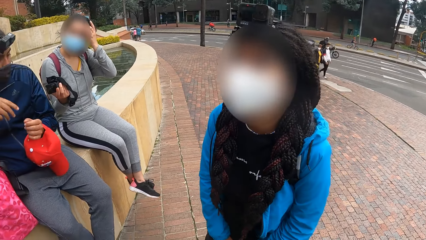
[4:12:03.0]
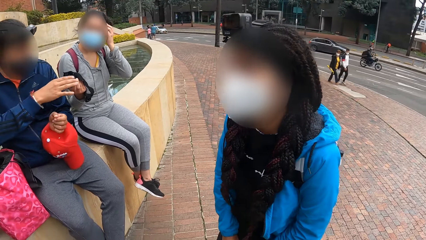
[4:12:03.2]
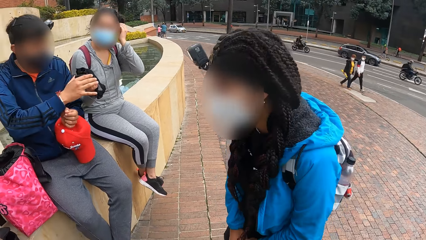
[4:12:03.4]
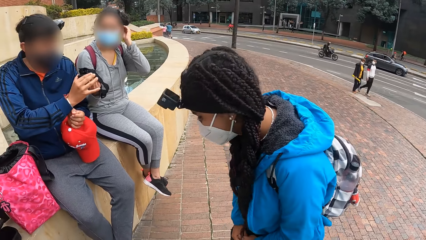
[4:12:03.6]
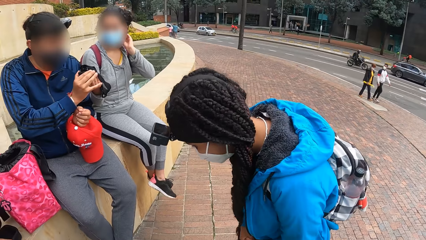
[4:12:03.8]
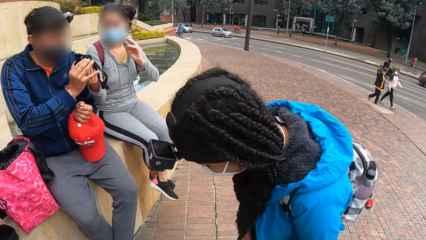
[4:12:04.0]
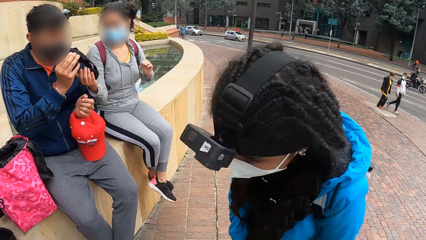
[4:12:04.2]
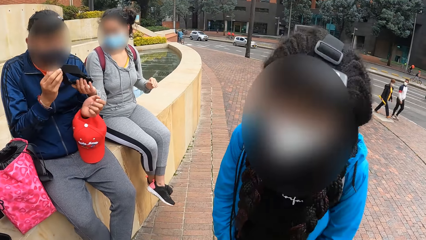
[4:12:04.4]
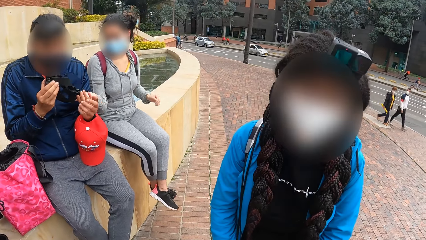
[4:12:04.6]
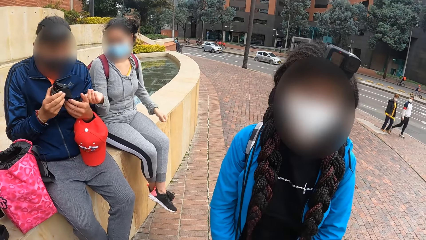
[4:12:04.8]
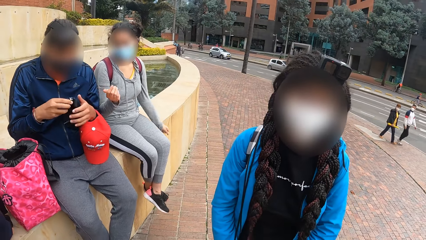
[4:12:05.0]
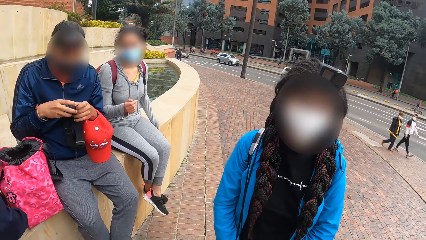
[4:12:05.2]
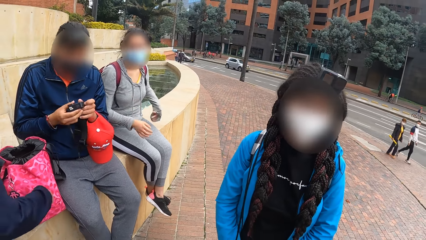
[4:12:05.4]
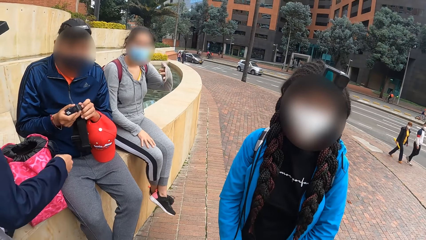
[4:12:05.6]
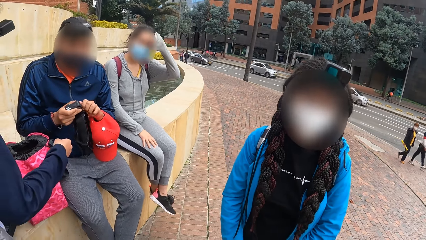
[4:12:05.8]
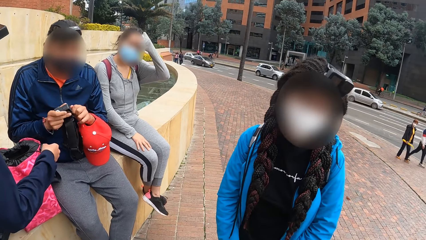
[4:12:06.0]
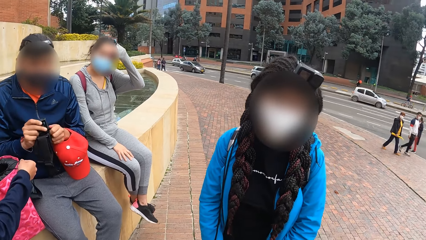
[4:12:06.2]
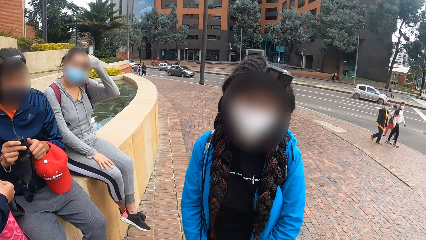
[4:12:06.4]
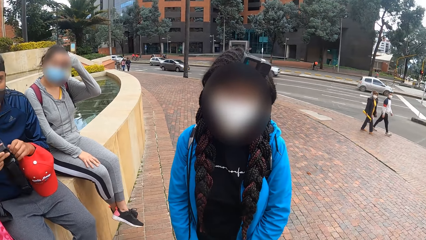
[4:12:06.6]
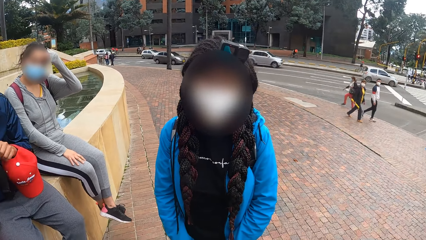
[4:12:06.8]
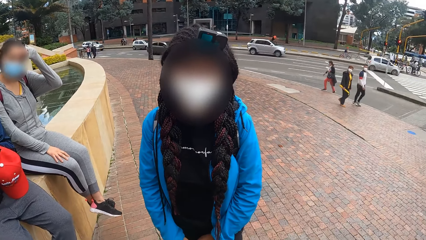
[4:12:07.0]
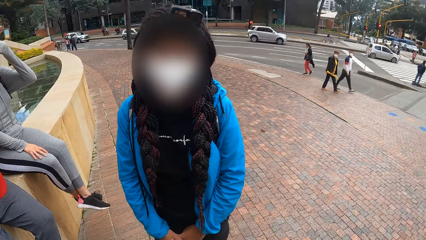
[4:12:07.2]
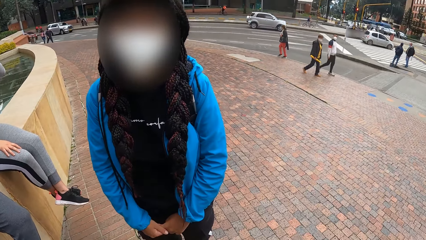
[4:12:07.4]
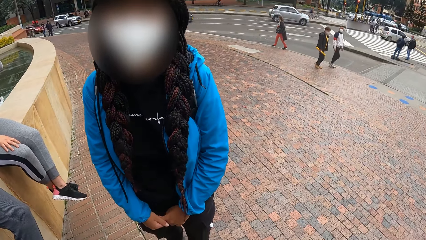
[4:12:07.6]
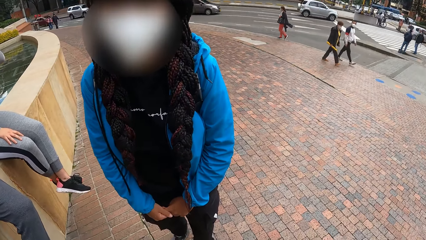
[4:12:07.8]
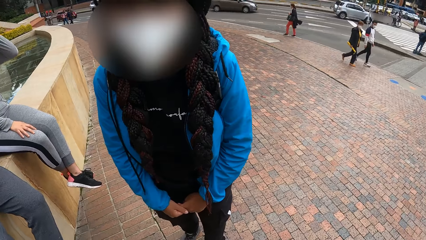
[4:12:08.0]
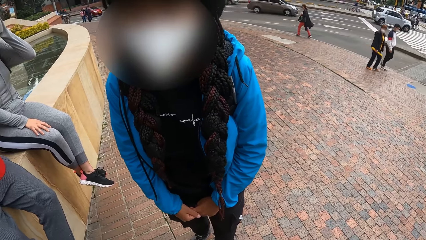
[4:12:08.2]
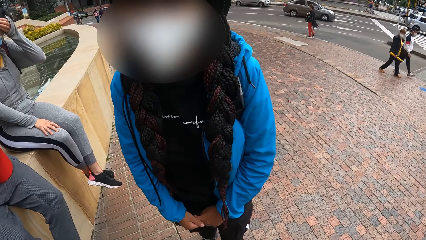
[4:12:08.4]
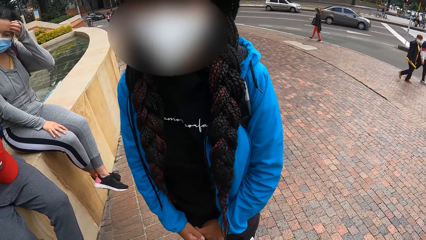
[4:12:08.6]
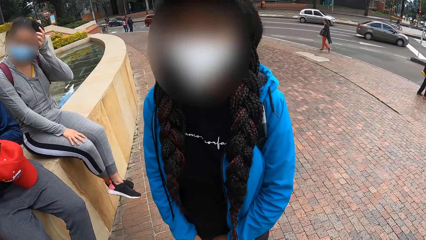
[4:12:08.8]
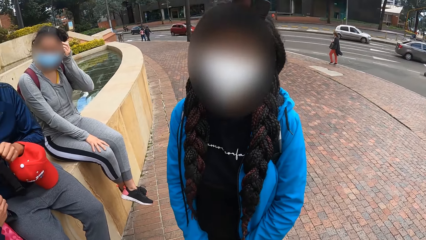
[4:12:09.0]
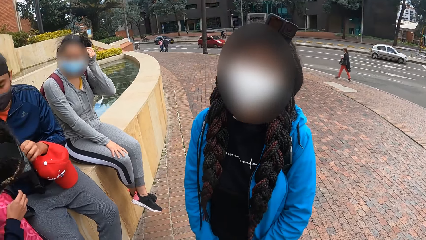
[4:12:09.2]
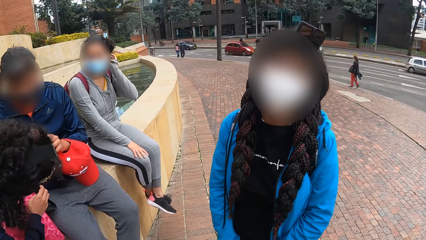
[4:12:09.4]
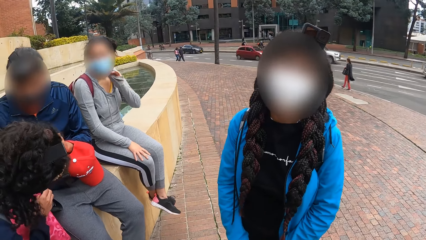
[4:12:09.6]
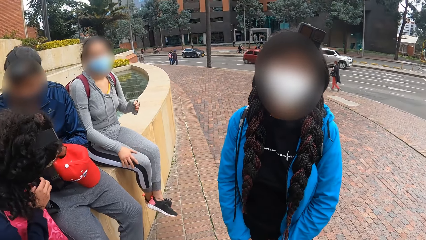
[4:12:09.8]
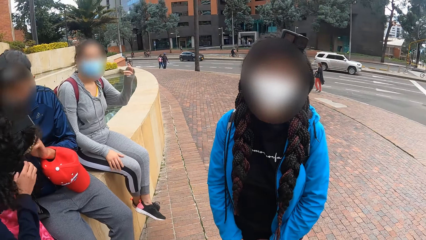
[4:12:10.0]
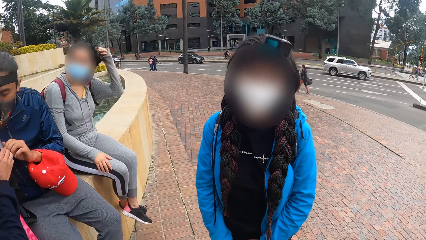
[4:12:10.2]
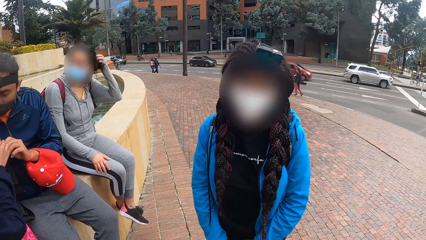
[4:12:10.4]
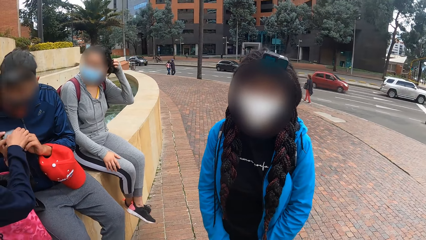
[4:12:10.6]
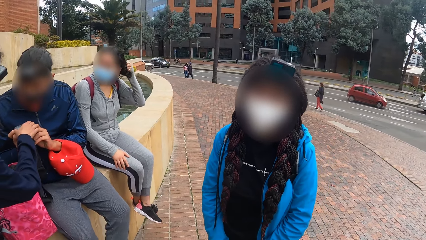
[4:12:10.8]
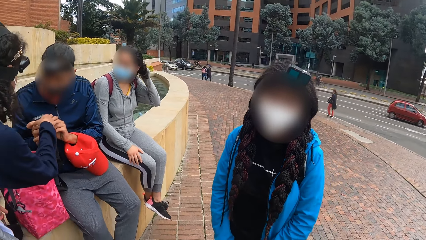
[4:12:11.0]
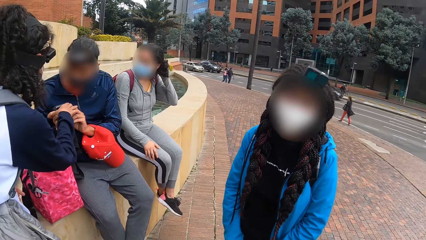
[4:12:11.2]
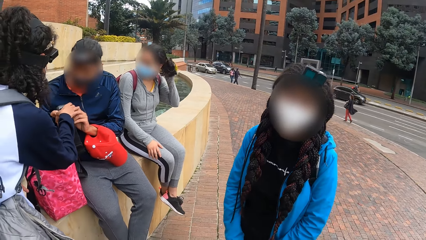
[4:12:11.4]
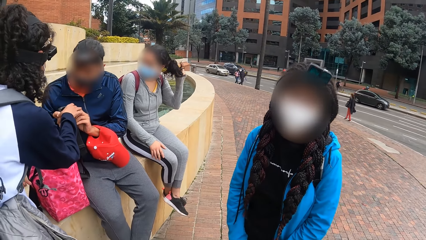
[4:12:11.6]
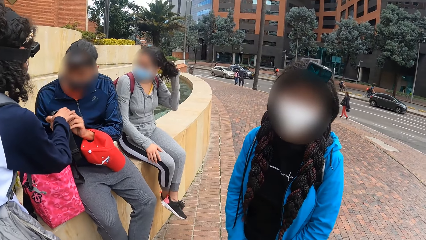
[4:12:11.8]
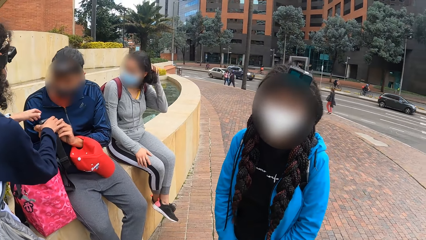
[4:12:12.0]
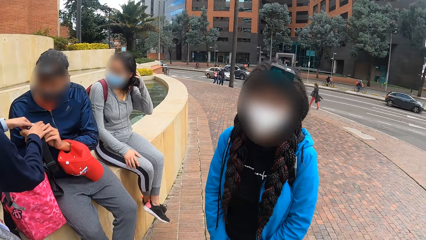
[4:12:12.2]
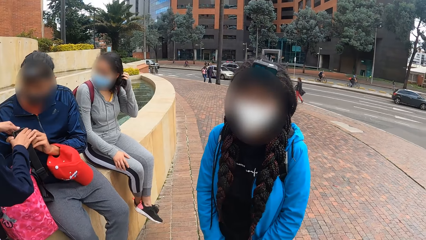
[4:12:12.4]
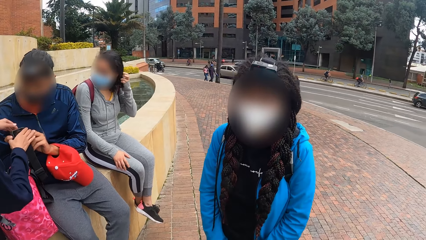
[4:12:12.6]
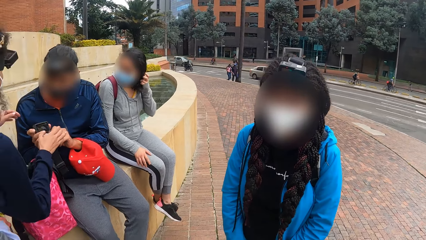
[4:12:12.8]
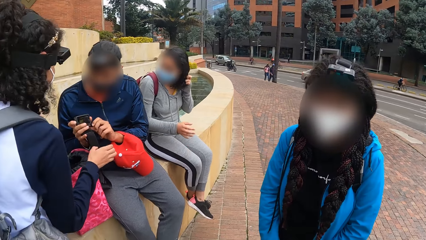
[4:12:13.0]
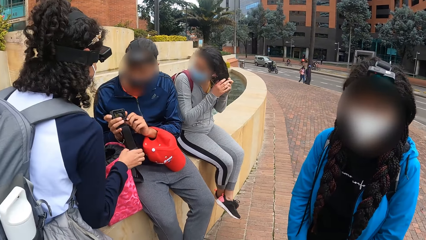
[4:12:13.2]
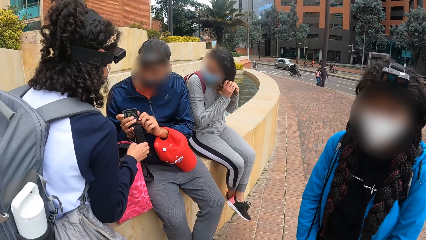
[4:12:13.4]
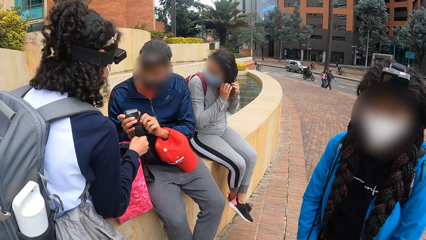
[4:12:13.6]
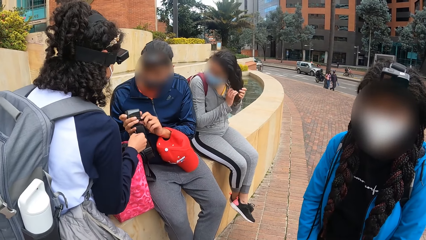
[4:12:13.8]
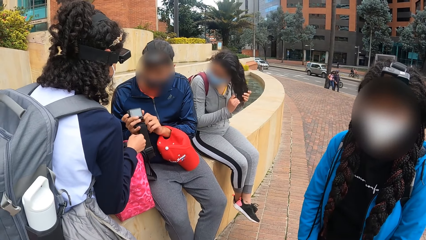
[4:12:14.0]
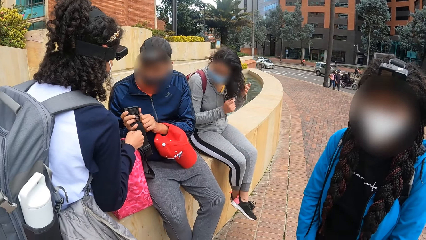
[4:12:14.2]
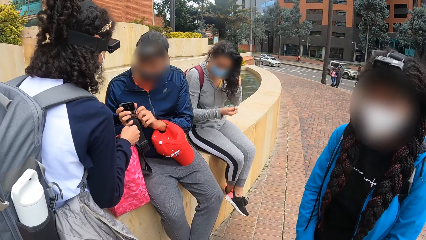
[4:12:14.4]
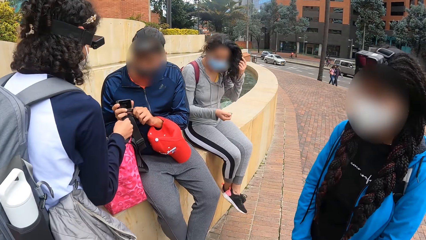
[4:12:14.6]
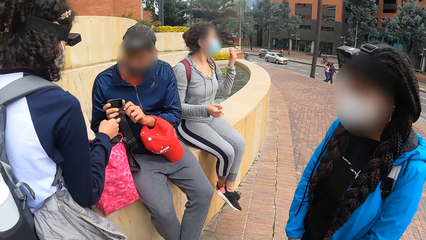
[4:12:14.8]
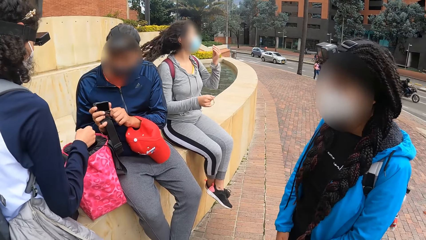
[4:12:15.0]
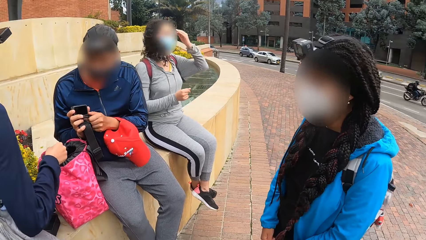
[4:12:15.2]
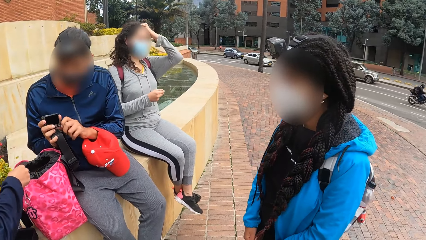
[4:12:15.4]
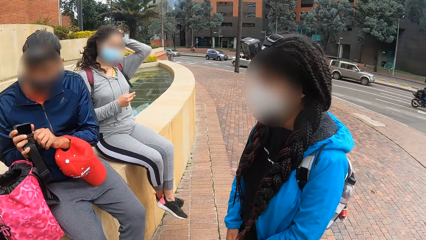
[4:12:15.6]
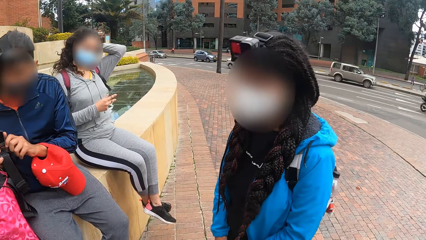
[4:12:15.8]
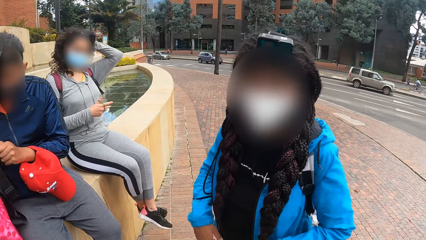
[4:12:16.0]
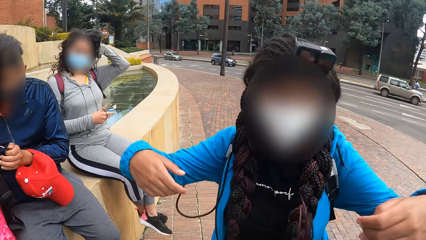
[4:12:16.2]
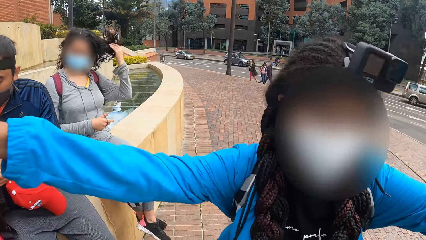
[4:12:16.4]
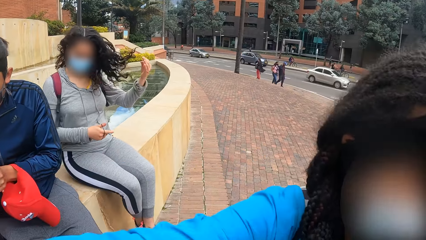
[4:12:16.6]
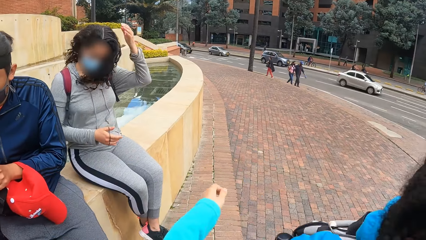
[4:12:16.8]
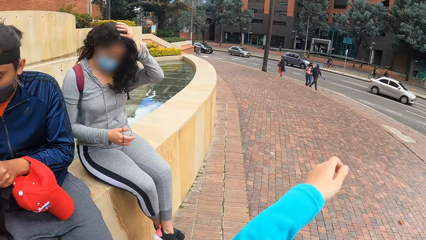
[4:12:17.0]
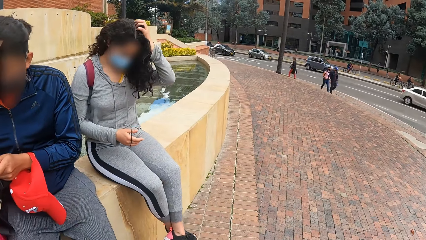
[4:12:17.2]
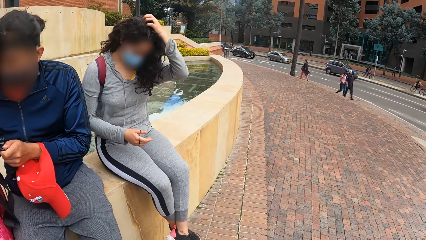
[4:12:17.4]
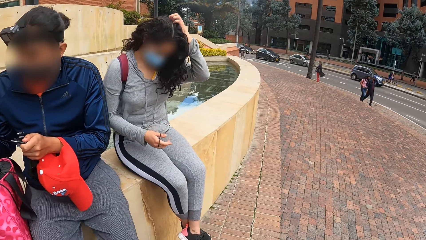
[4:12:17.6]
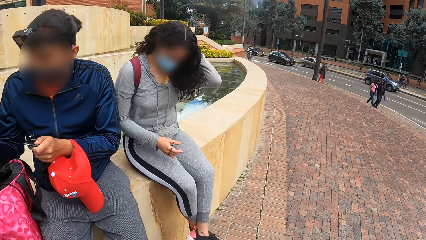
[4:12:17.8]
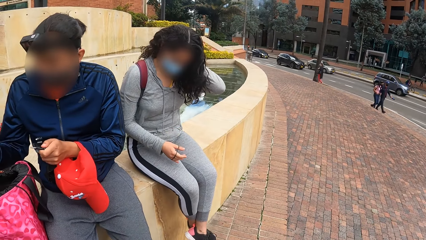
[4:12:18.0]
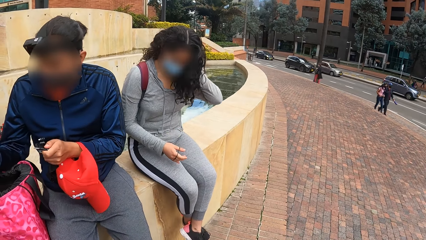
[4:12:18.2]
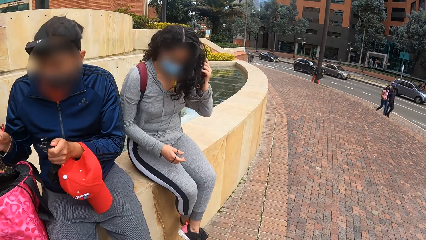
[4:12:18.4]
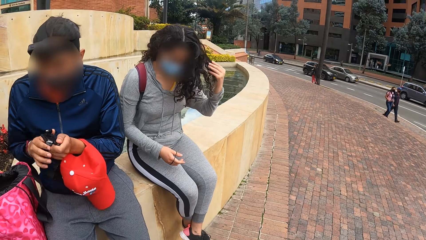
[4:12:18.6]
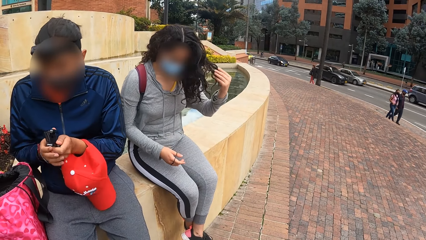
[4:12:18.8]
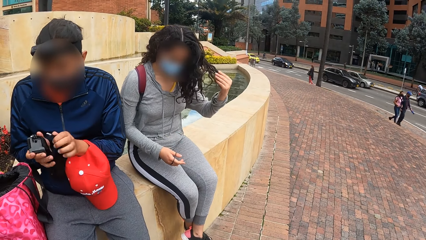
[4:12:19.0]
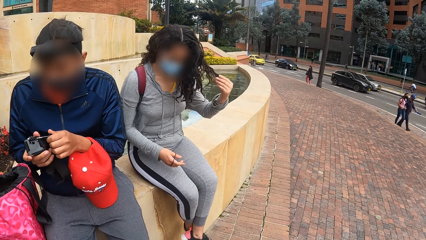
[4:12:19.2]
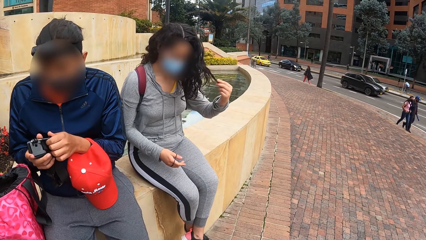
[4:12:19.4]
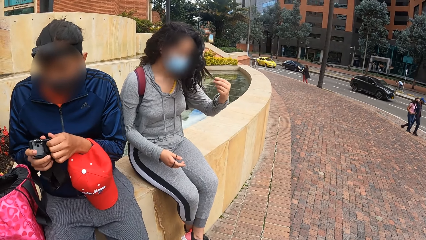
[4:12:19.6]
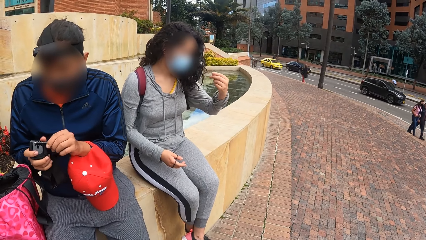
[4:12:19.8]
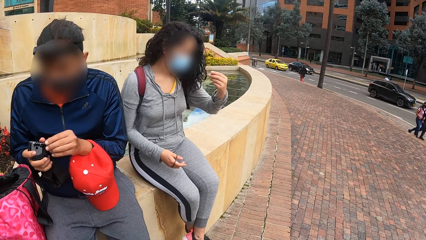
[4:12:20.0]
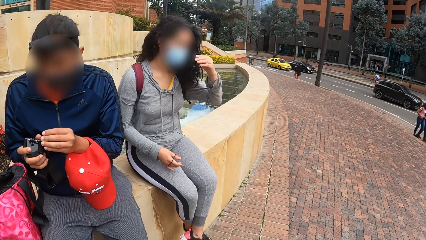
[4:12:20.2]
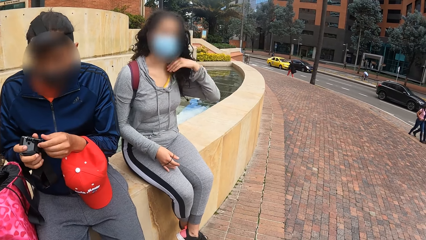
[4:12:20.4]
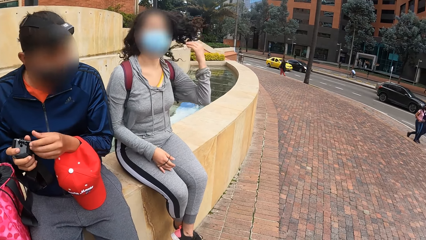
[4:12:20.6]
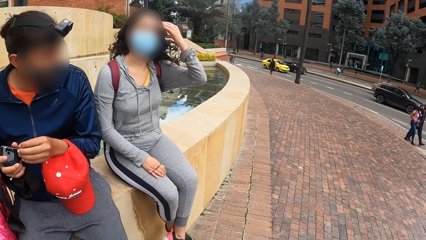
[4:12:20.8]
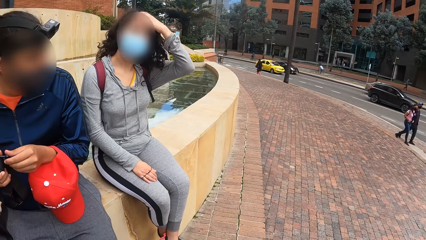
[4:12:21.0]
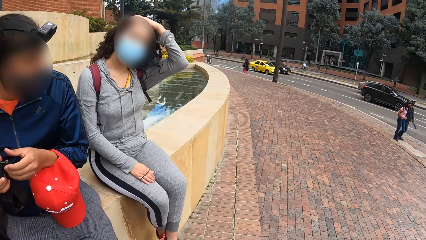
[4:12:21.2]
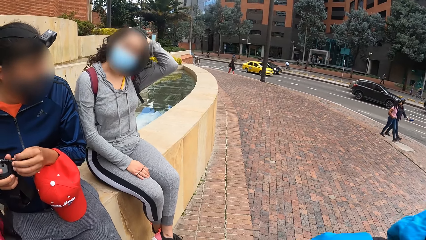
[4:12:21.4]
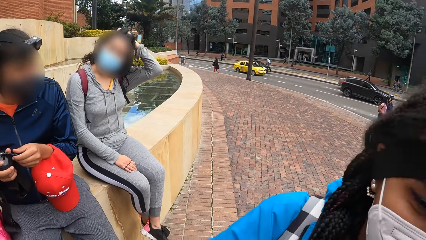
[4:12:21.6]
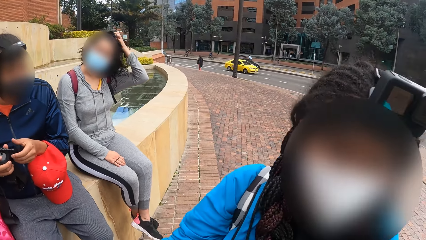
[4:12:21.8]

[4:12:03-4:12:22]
A man takes the camera on the right hand of a woman with his right hand. He unscrews a chip on the camera with both hands, and operates the camera with both hands. The woman loosens her hair with her left hand. Another woman operates the camera on both hands of the man with her right hand. A boy holds the camera. The camera wearer hugs a third woman. Another man inserts a screw in the camera with his left hand.
